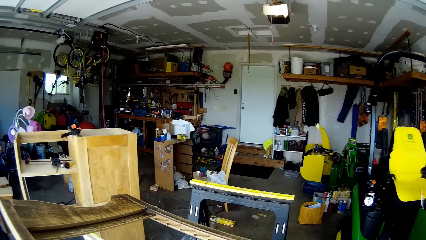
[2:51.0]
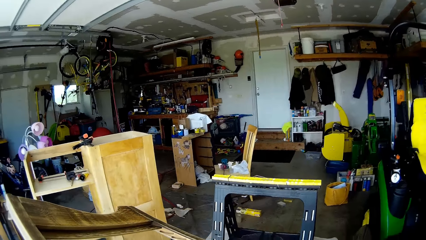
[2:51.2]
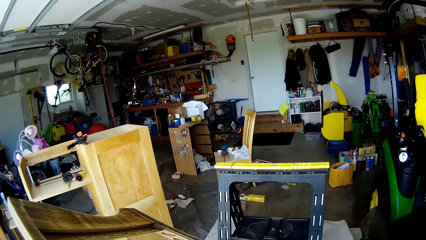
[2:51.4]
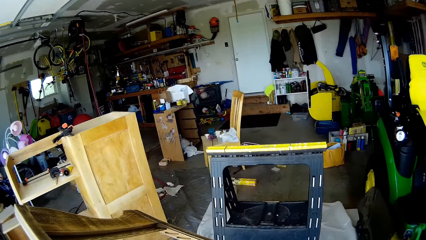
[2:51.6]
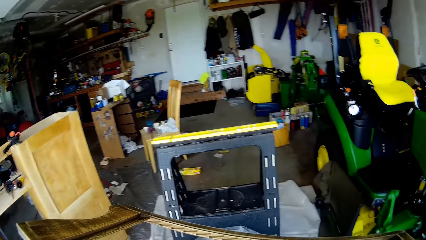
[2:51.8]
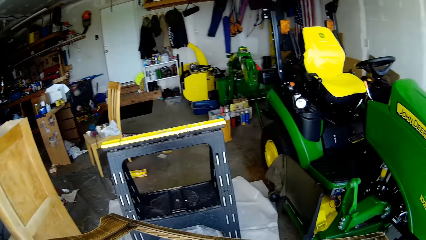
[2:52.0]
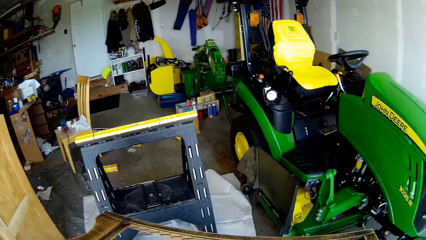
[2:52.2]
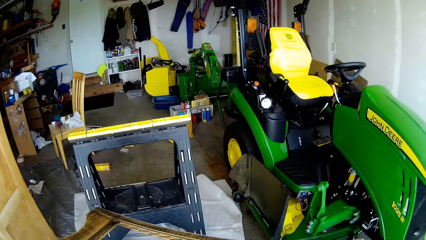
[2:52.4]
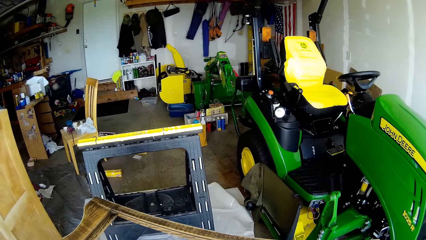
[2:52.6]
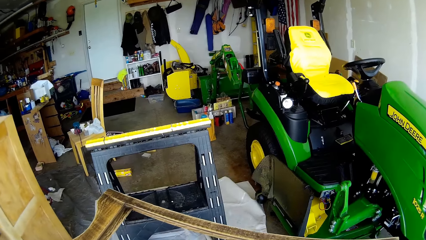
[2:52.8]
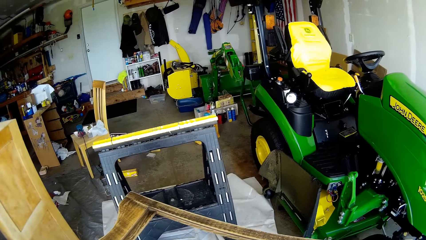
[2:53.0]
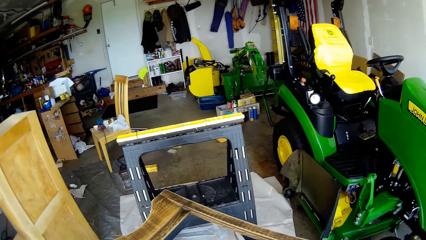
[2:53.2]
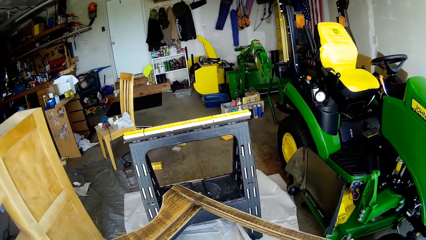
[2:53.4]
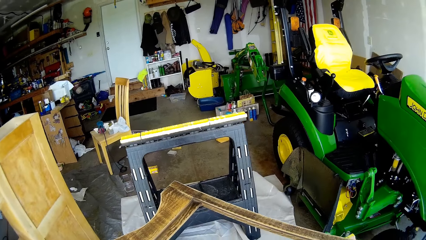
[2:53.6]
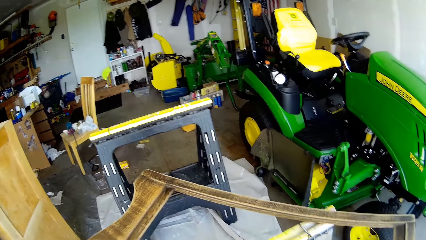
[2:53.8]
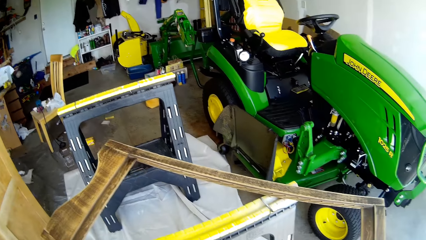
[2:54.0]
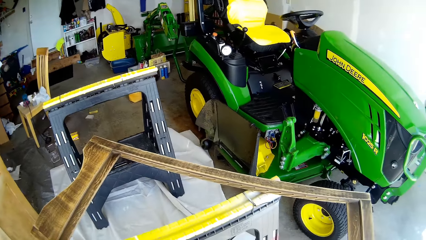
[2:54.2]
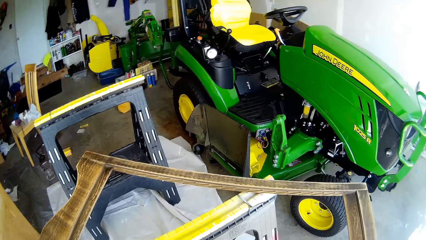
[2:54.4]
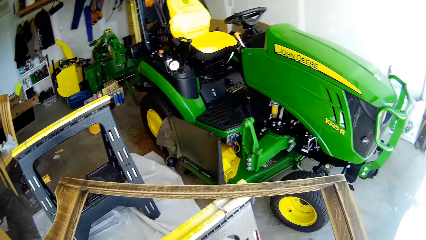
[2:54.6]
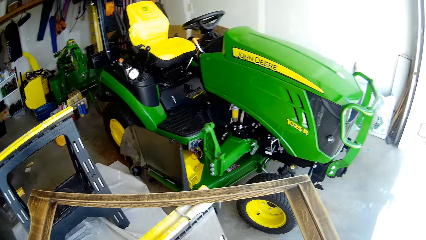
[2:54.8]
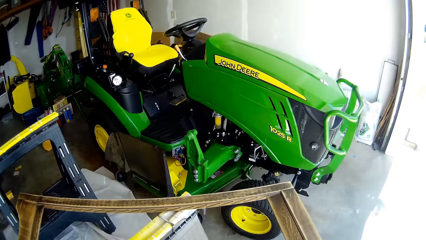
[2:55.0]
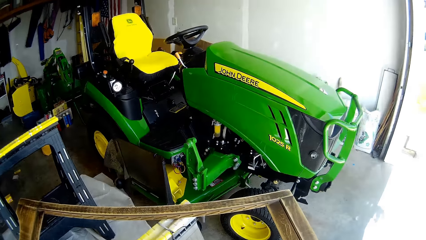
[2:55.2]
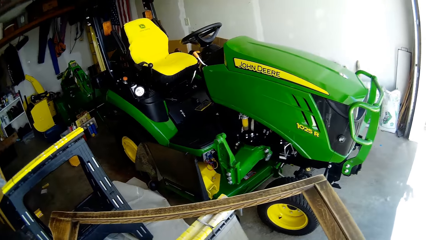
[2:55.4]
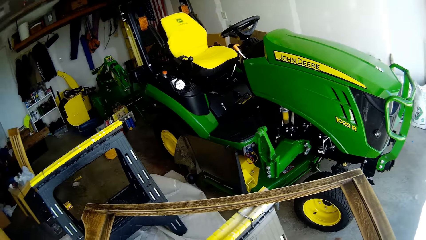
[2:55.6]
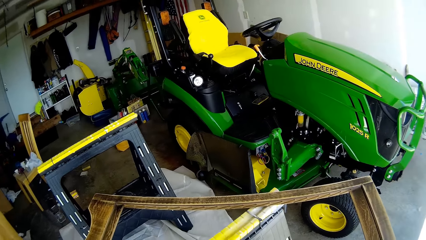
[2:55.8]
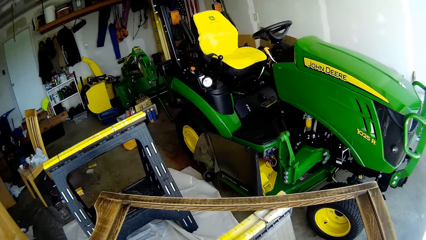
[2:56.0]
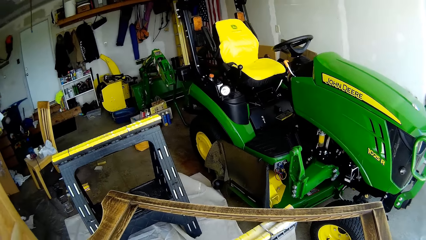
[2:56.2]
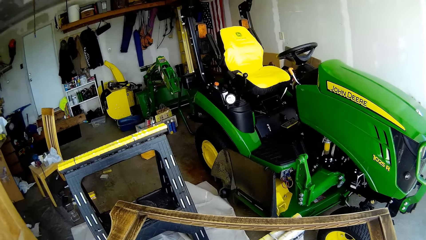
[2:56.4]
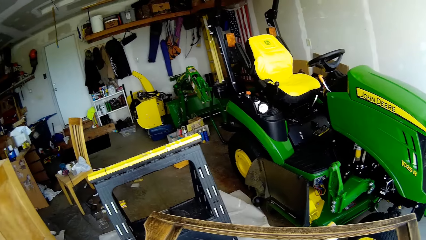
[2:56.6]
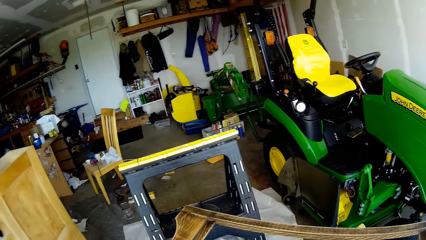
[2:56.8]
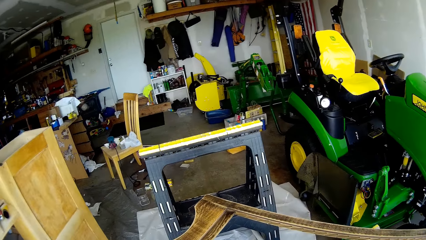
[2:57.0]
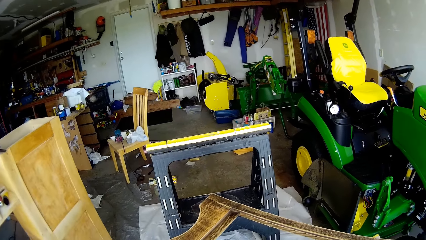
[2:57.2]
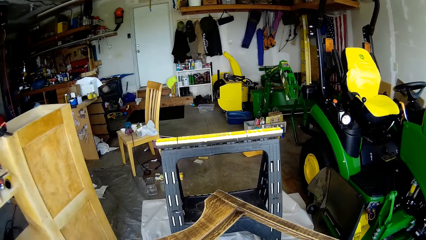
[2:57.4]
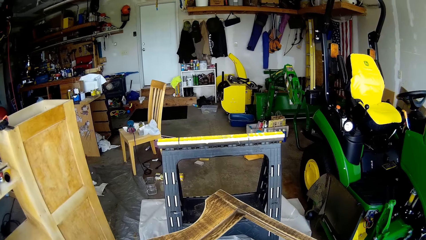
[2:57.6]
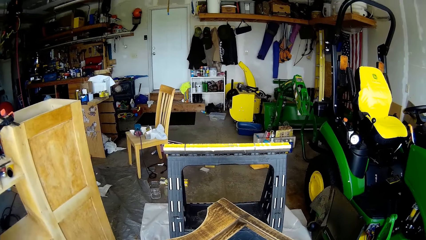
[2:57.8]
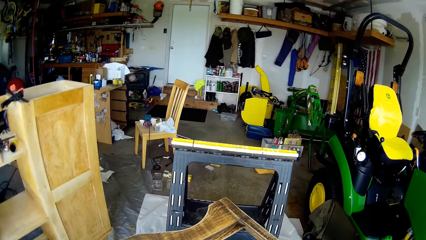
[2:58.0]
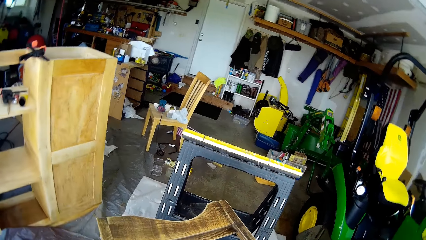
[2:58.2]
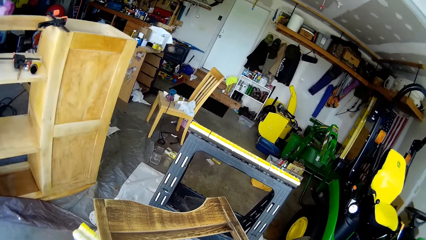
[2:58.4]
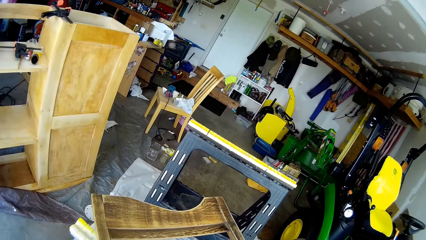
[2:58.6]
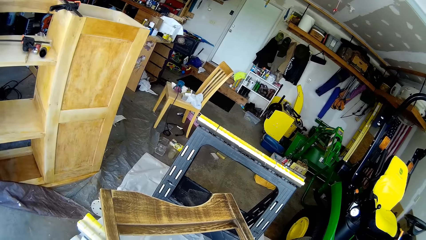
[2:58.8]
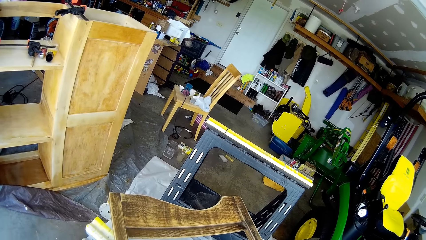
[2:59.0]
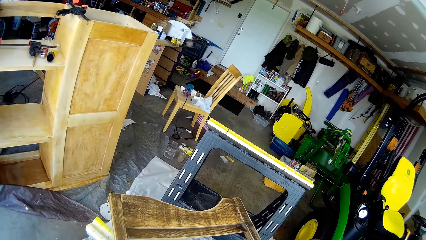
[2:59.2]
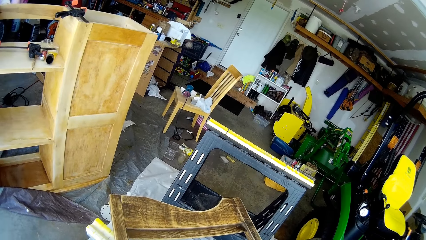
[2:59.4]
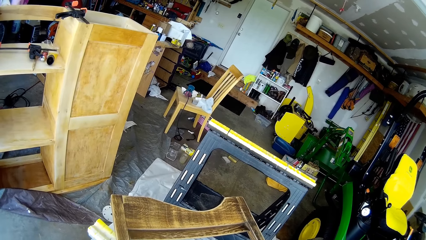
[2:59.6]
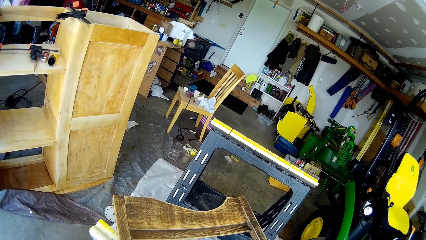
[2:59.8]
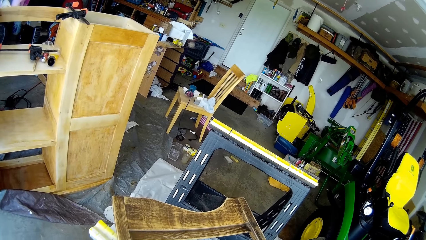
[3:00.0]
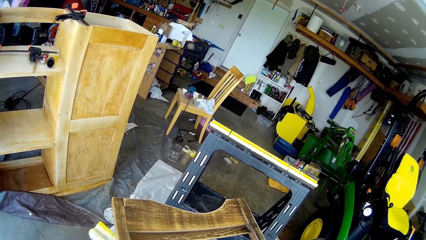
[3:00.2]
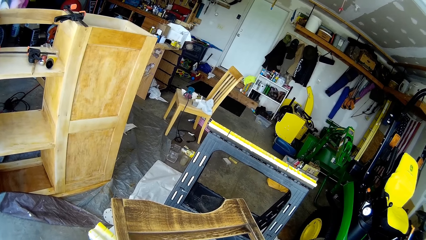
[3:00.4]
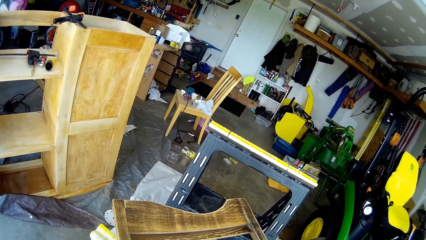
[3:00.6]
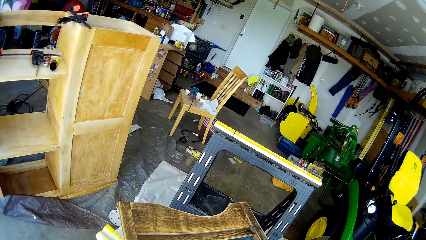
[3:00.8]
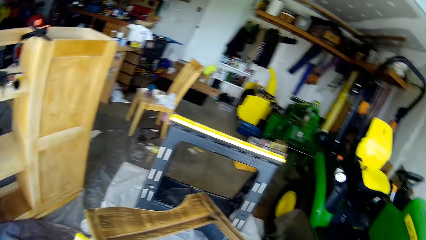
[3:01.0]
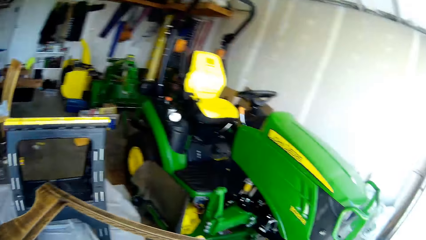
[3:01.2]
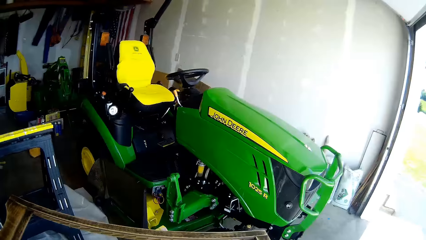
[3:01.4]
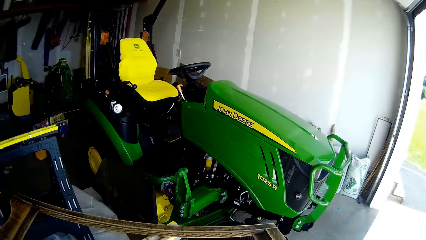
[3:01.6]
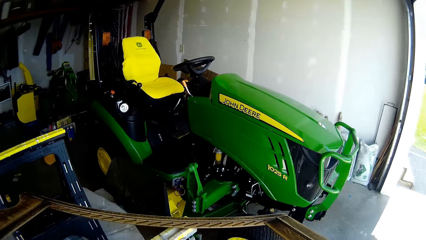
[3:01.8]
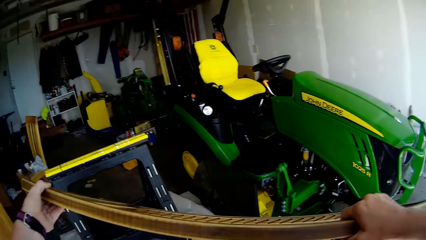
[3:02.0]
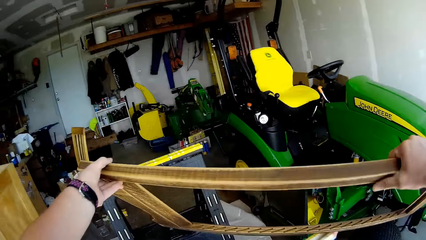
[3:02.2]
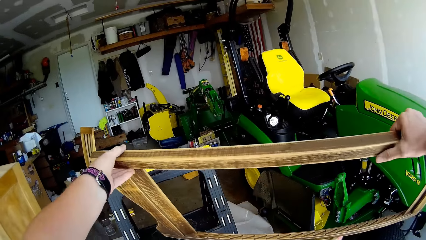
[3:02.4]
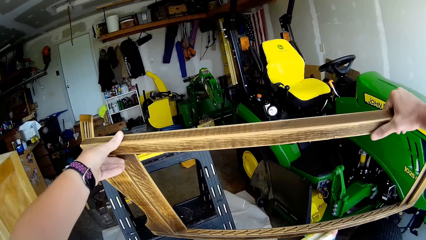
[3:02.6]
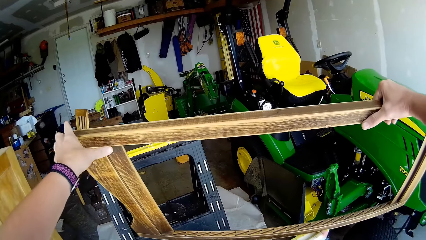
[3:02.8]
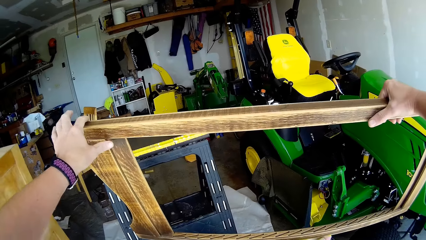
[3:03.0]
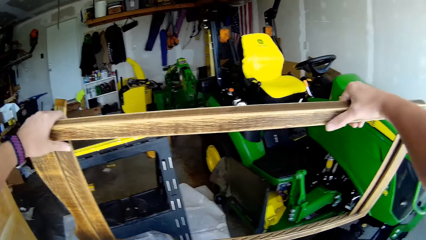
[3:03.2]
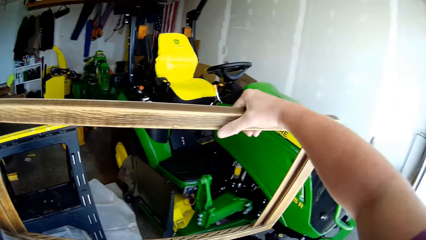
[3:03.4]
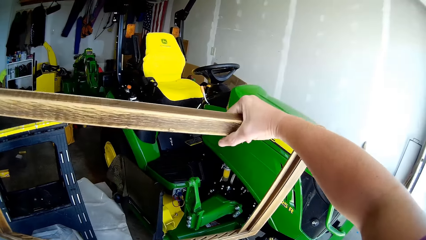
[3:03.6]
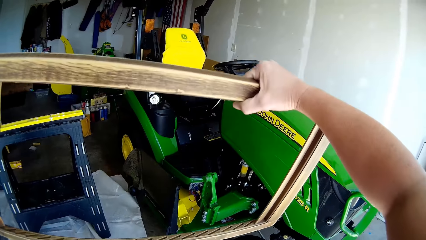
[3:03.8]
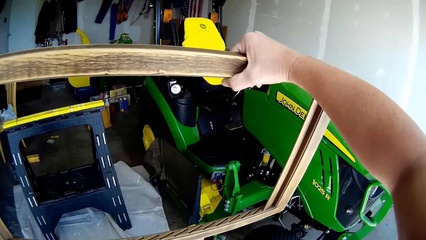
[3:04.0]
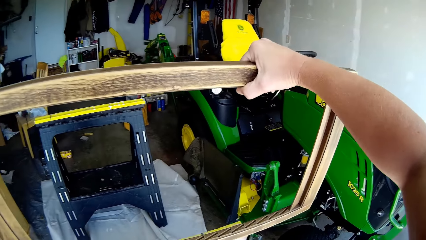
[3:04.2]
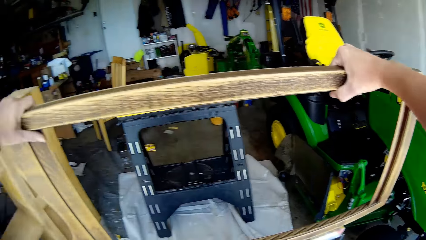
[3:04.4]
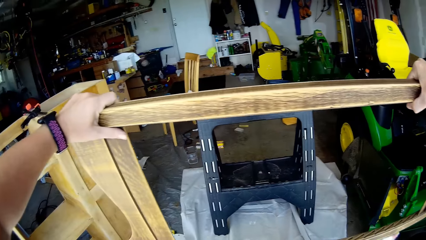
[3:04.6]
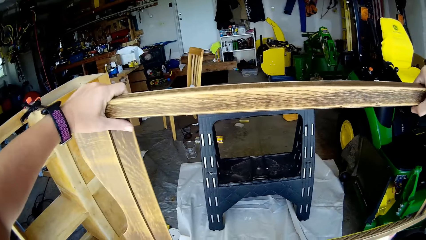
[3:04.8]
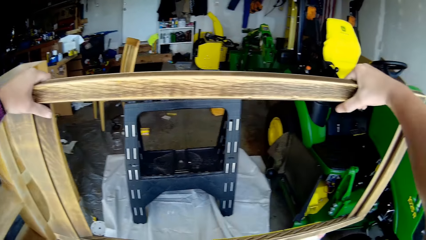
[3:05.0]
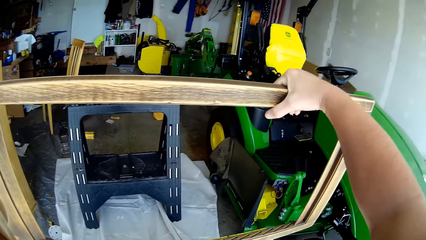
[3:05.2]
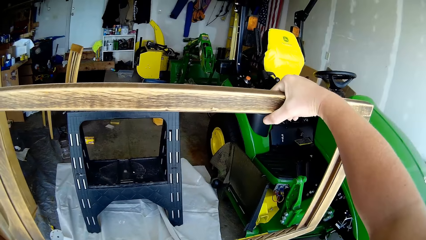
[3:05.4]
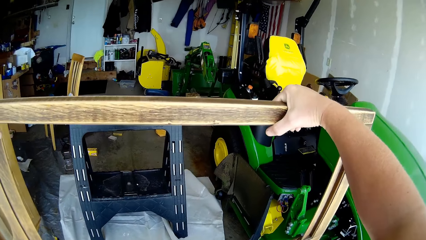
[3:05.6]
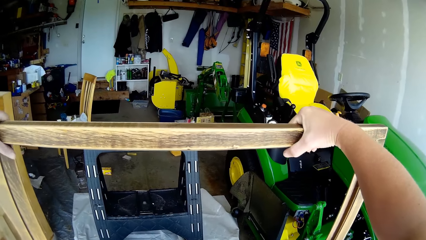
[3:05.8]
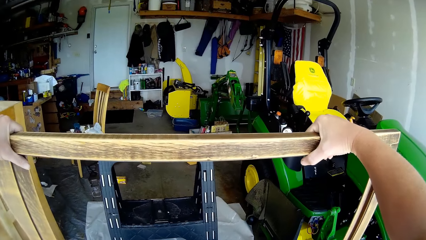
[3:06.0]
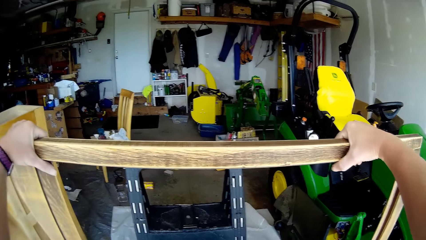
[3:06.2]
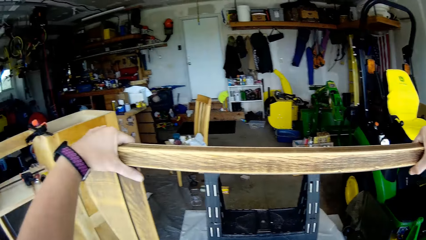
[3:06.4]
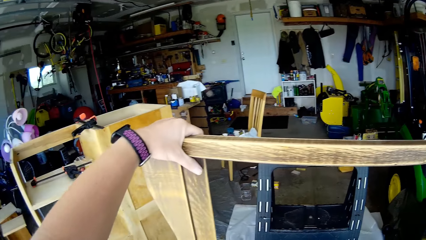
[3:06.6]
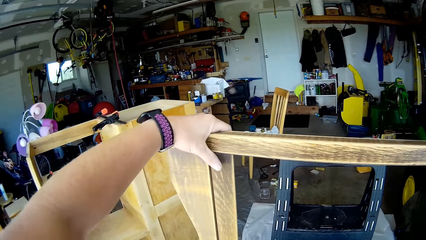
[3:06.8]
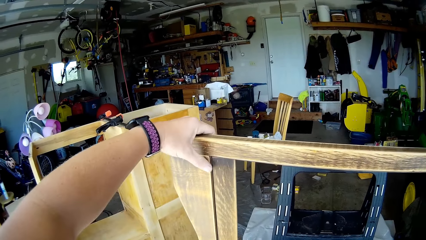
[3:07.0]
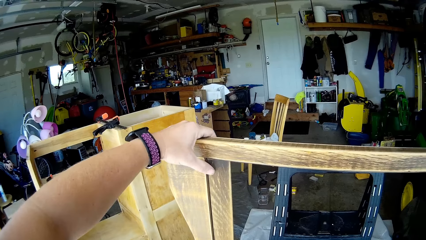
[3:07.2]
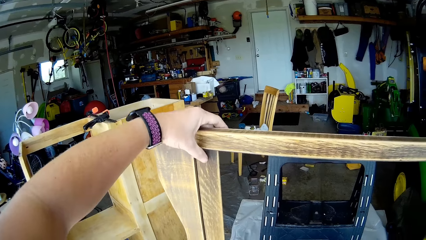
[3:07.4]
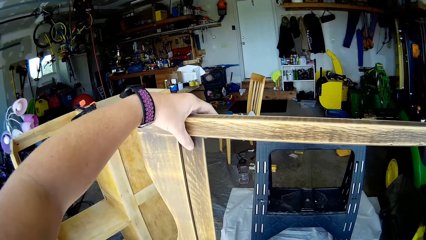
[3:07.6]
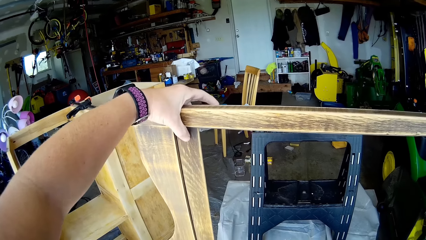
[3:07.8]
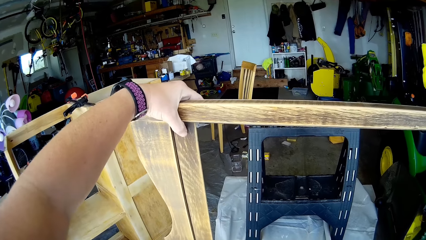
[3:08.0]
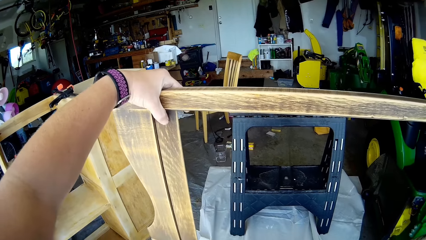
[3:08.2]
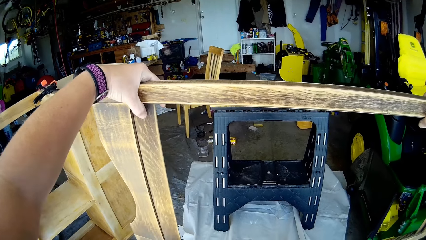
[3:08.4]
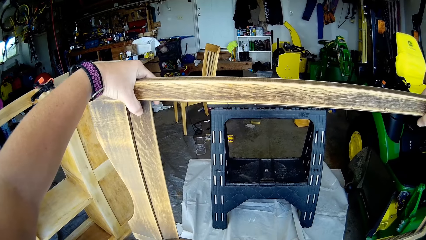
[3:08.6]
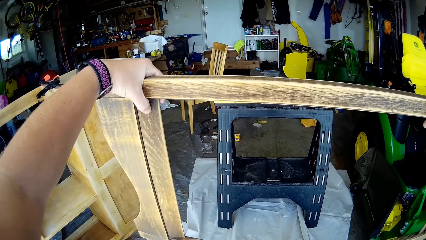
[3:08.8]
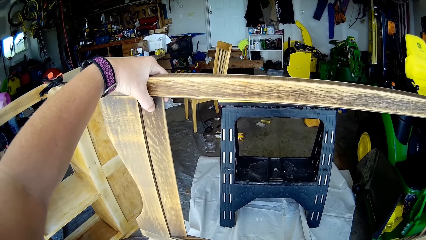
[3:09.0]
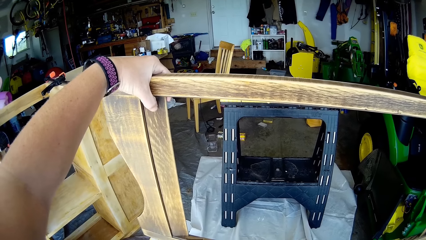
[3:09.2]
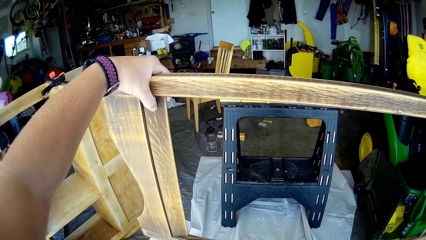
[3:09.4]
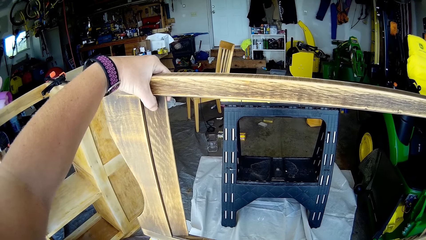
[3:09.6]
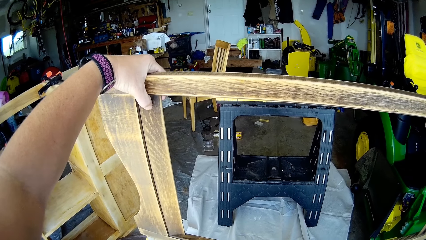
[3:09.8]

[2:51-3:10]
The camera wearer places the wooden frame on the metal stand. She raises the wooden frame with her hands.
